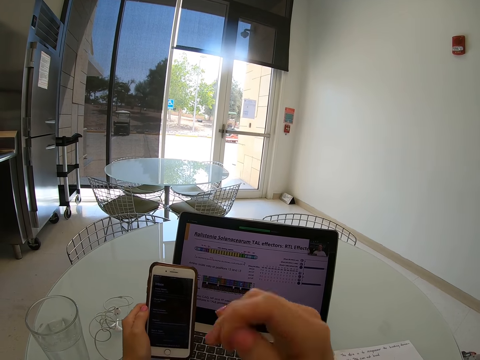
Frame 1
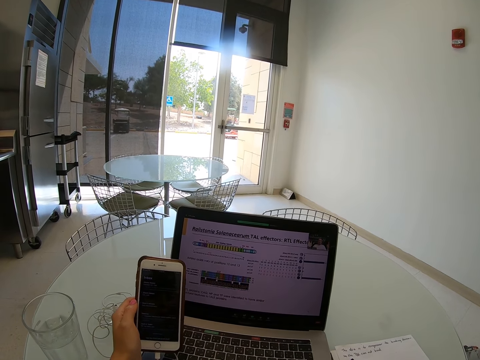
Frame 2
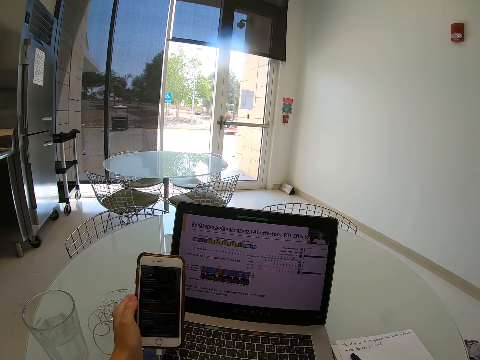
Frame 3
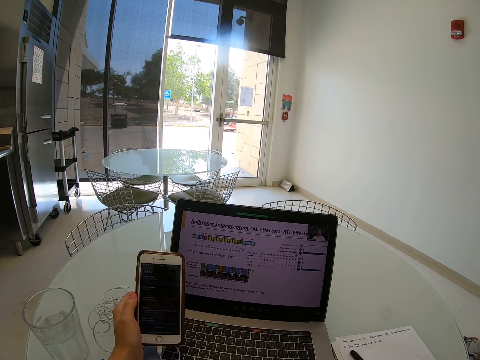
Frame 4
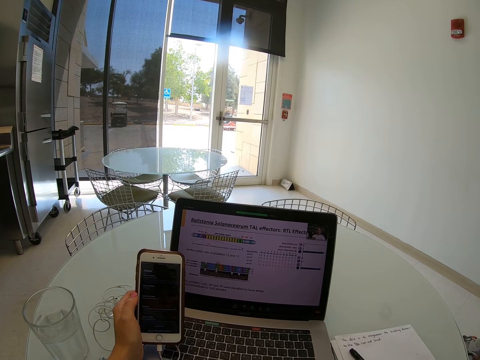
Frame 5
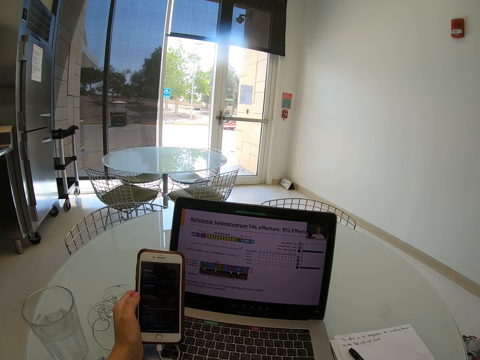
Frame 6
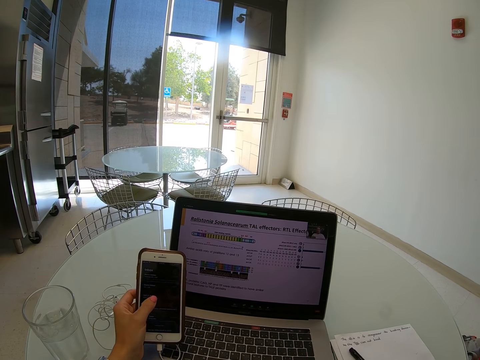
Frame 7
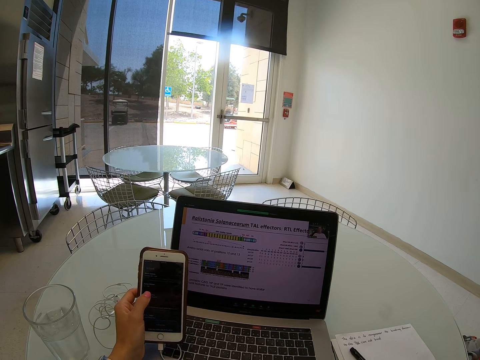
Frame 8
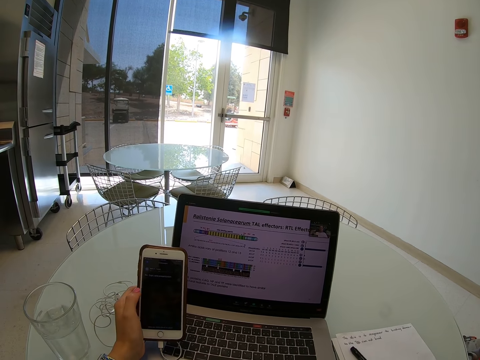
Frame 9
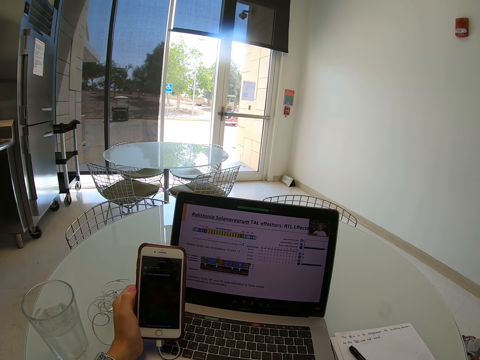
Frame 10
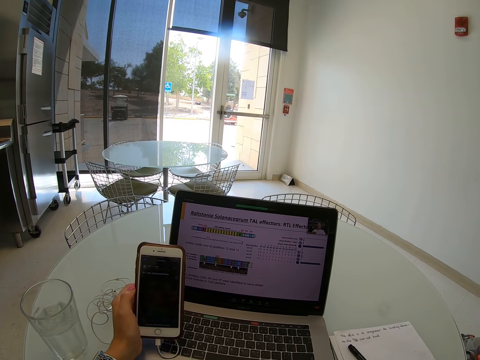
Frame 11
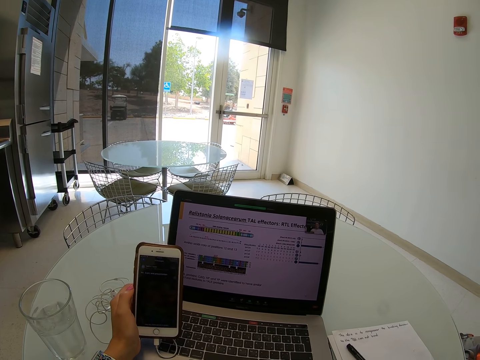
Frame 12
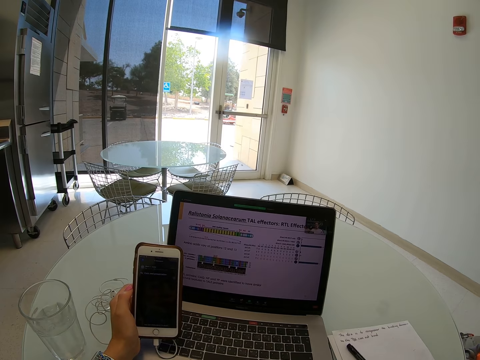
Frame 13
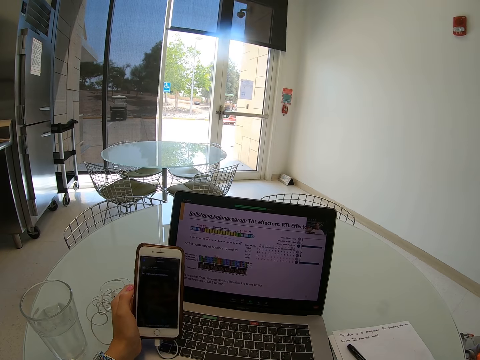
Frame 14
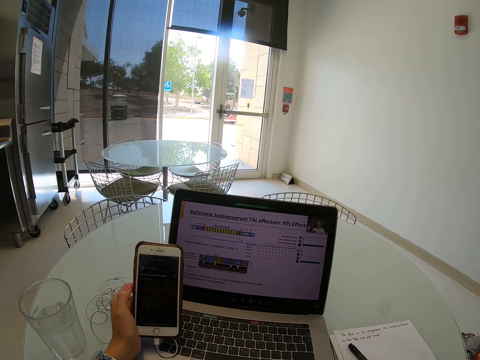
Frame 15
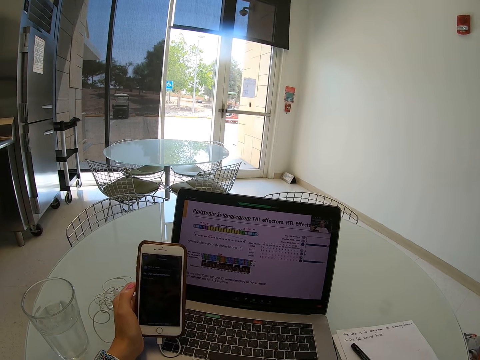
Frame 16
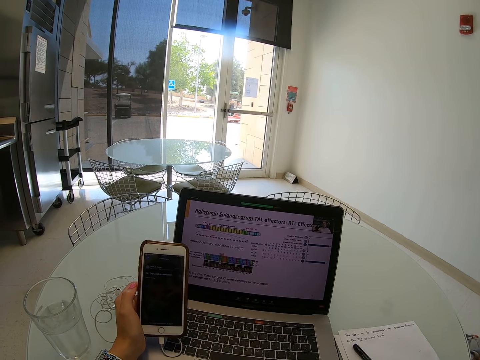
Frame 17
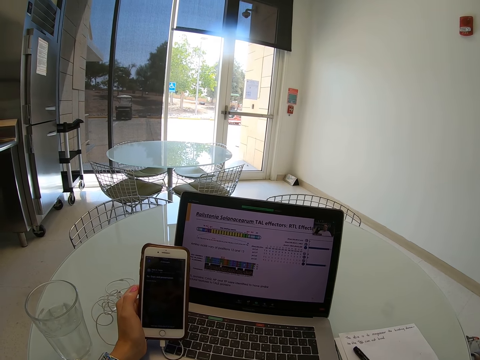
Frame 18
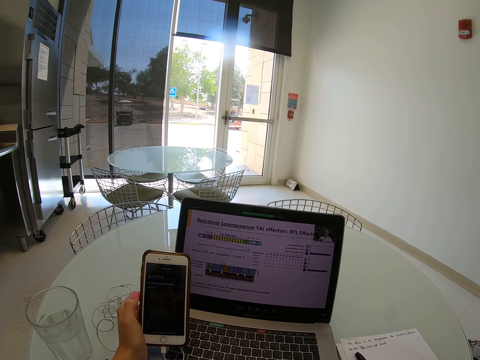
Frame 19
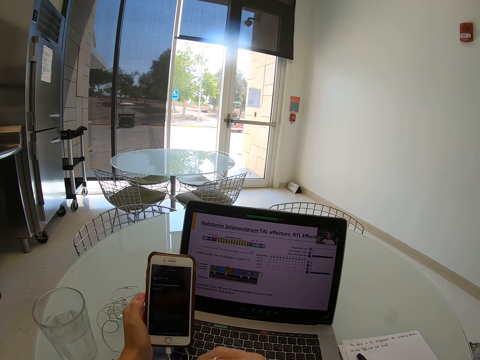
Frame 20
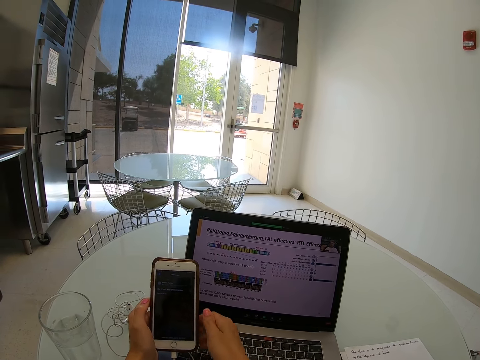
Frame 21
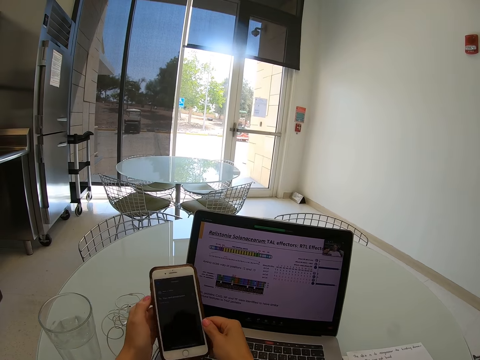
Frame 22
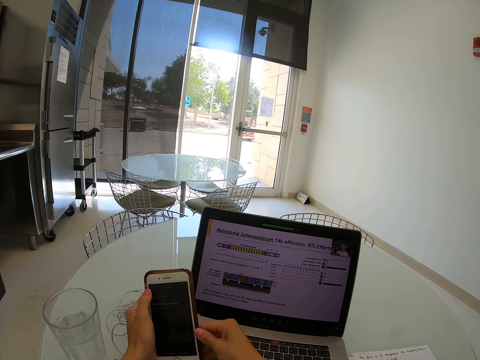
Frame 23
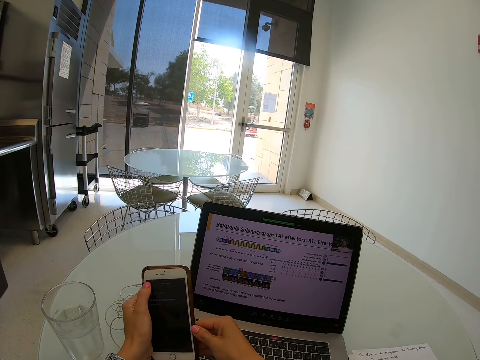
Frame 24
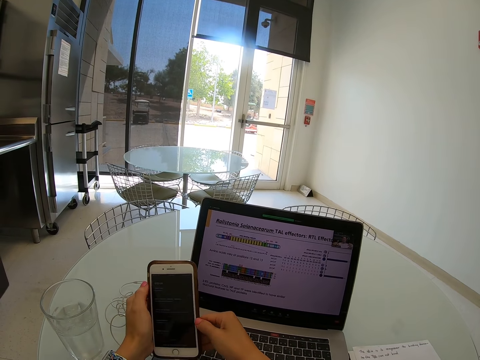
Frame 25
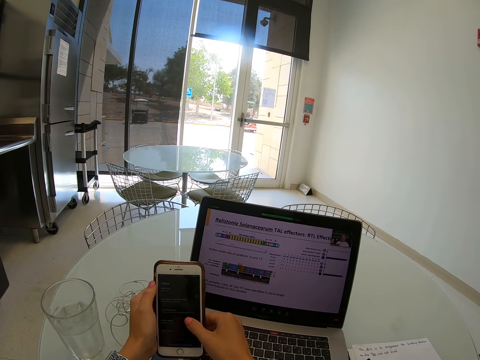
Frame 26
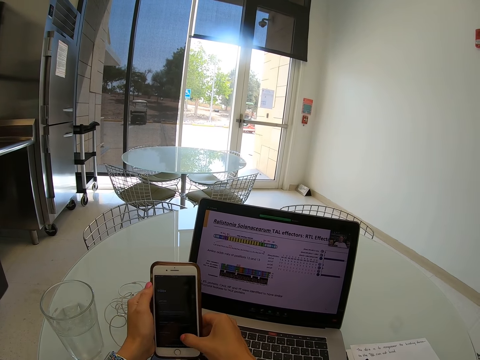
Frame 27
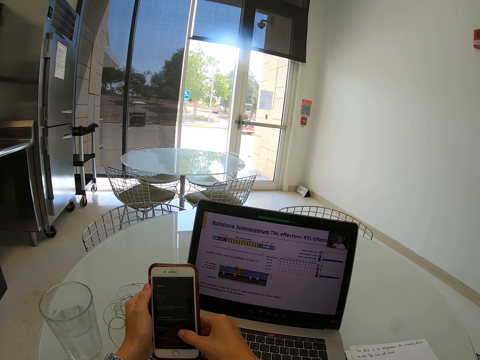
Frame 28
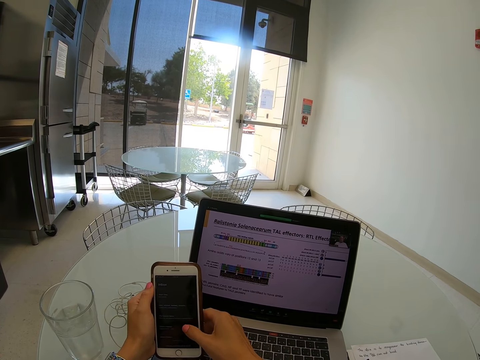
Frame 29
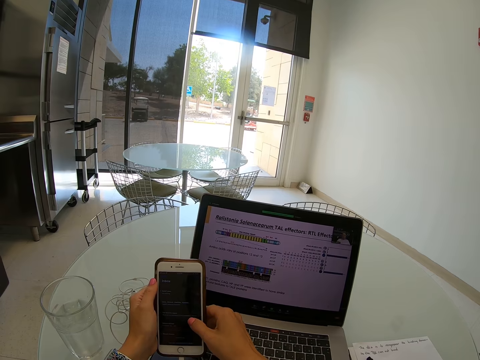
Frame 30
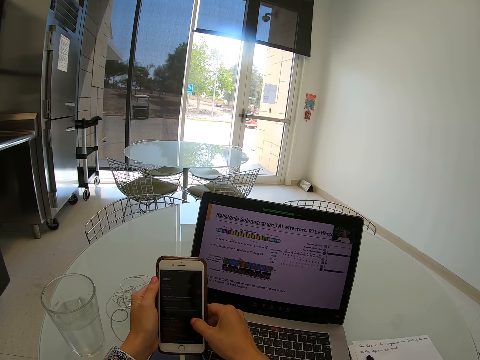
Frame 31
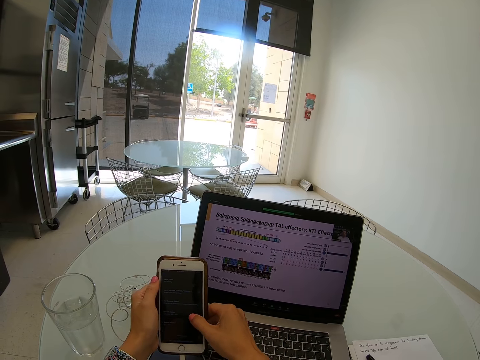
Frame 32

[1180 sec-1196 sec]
The camera wearer holds his phone with his left hand. He touches his face. He operates the phone with his left hand. He holds the phone with his left hand. He scrolls on the phone. He operates the phone with his hands.

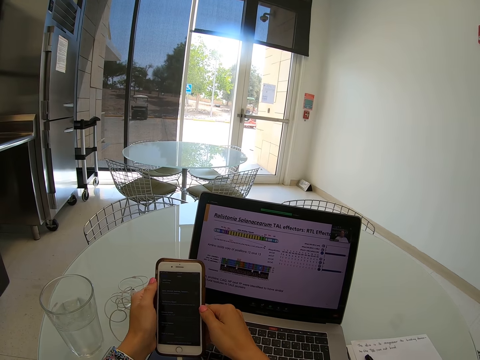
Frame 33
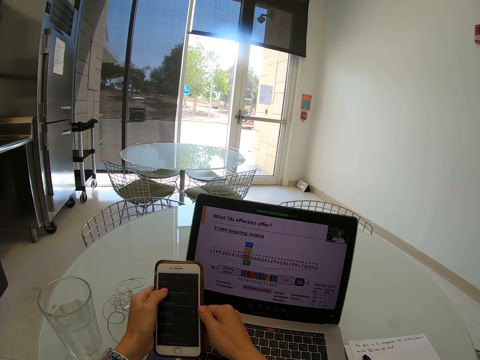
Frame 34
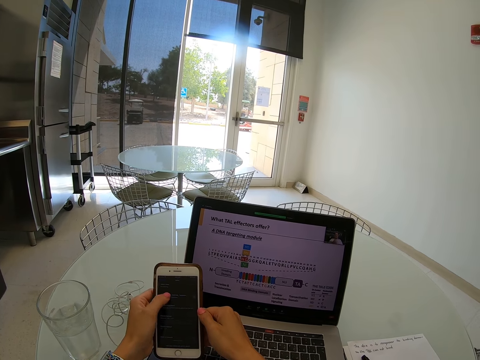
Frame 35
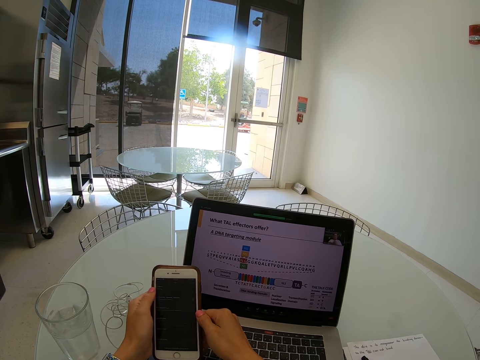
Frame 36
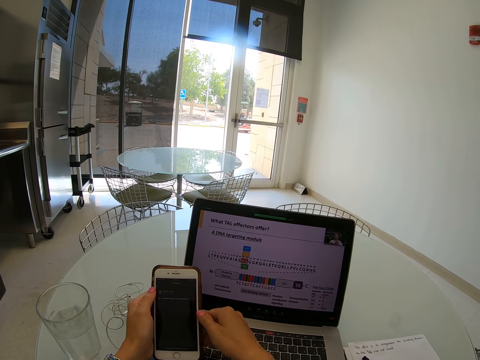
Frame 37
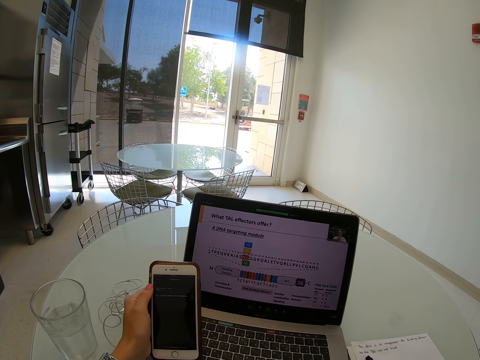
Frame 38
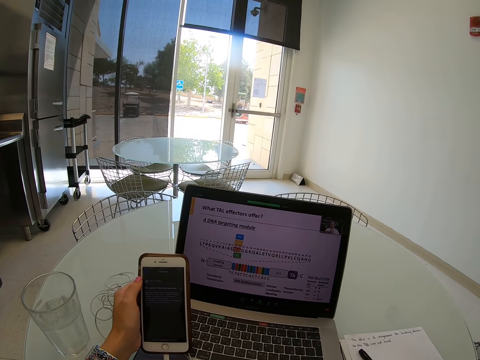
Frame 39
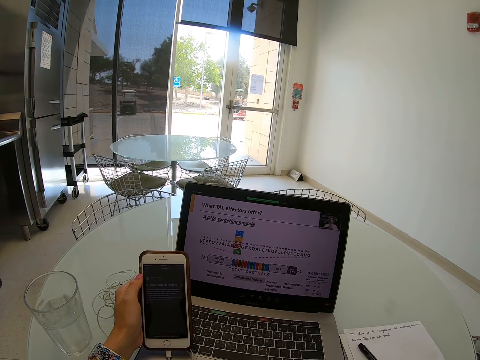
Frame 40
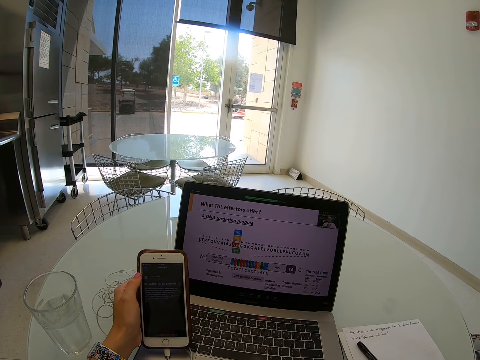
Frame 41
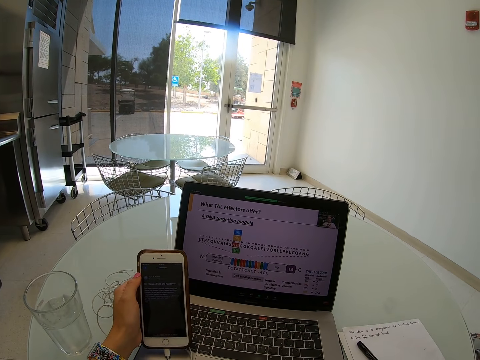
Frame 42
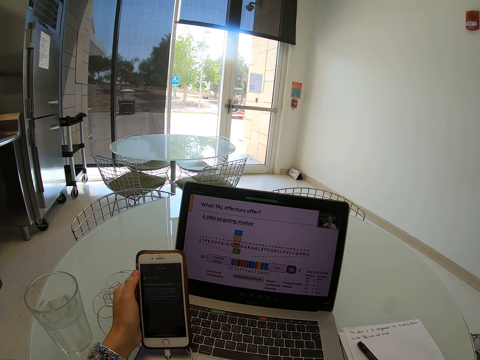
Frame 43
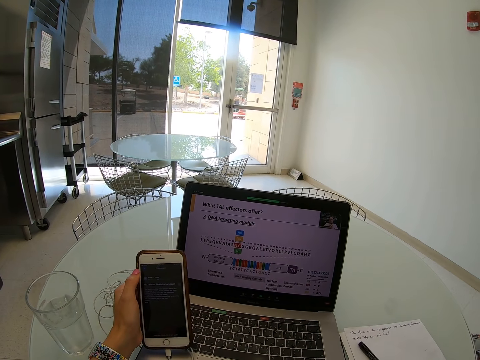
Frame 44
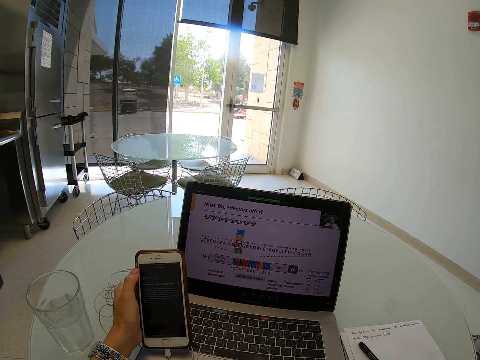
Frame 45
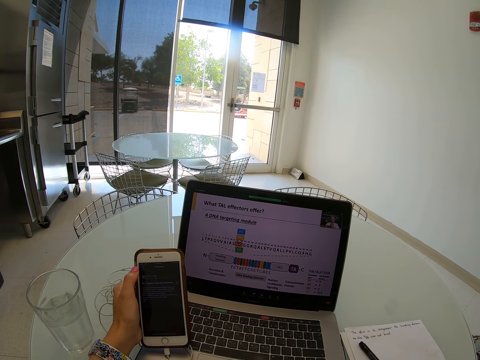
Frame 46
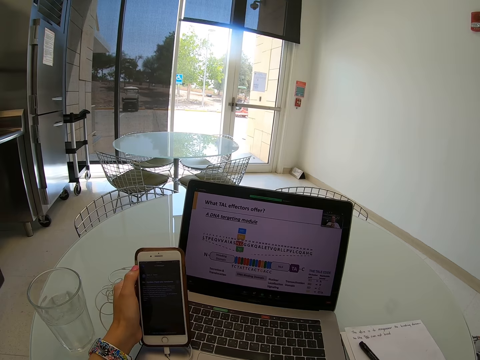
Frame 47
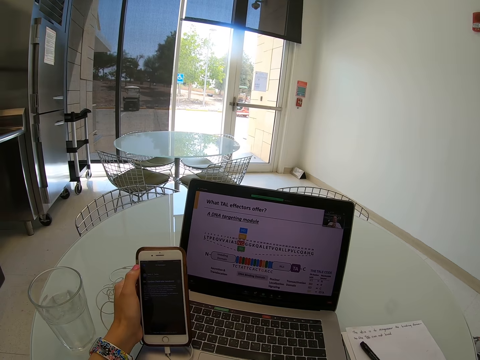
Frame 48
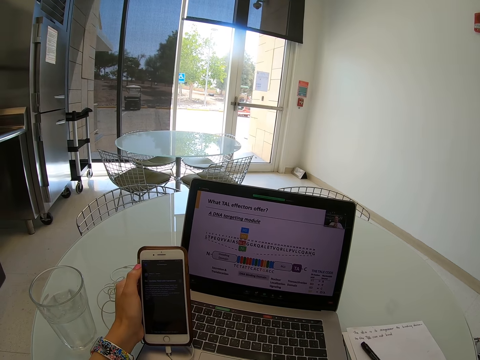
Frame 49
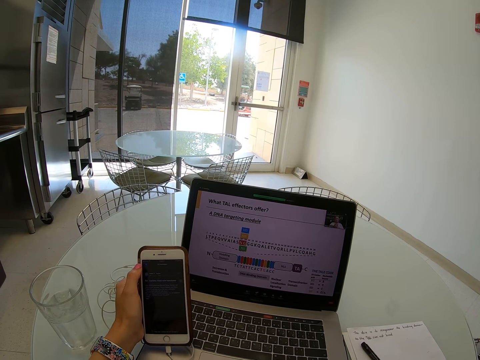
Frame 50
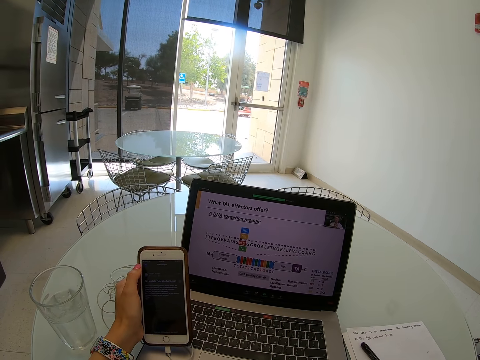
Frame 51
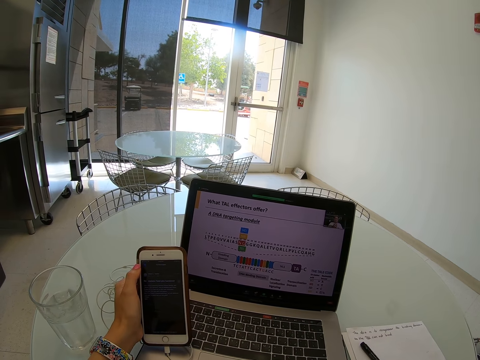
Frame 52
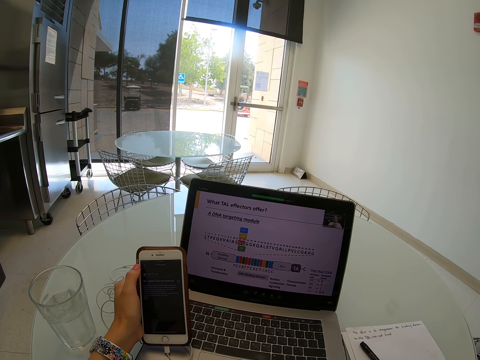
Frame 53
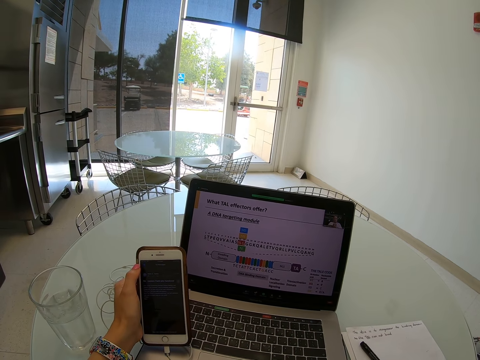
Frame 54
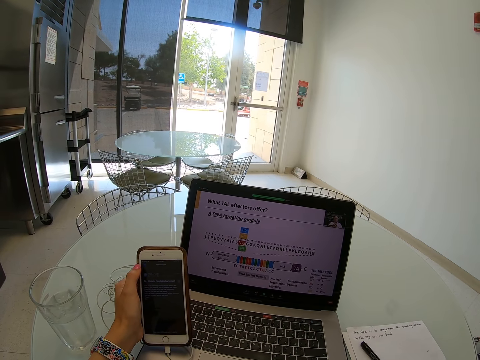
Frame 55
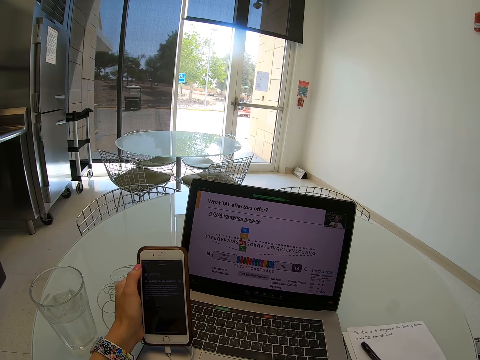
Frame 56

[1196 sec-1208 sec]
The camera wearer holds his phone with his left hand.
